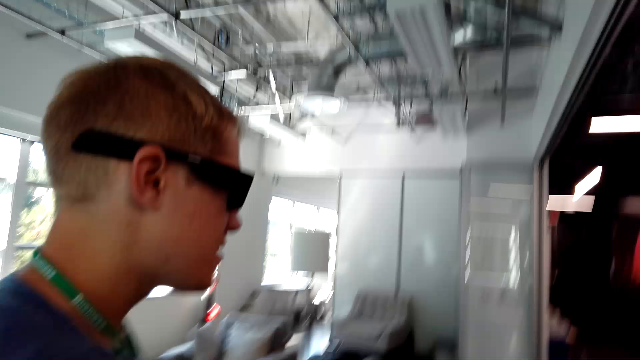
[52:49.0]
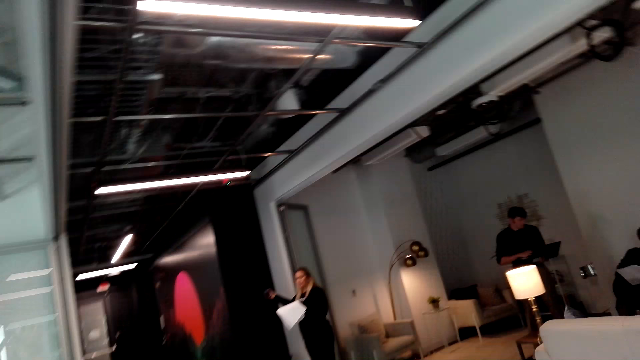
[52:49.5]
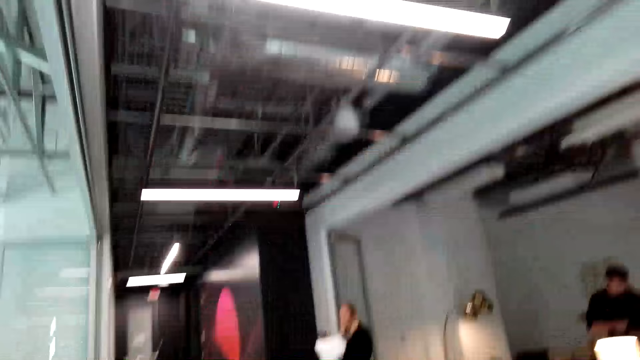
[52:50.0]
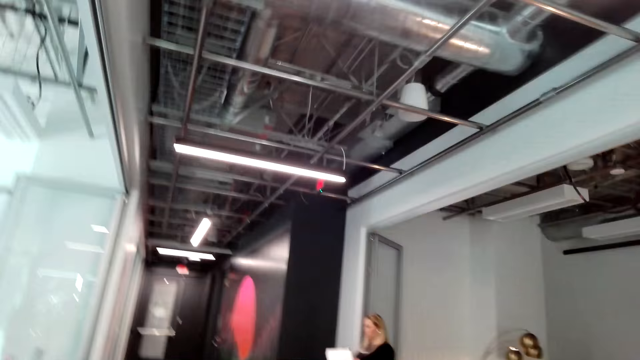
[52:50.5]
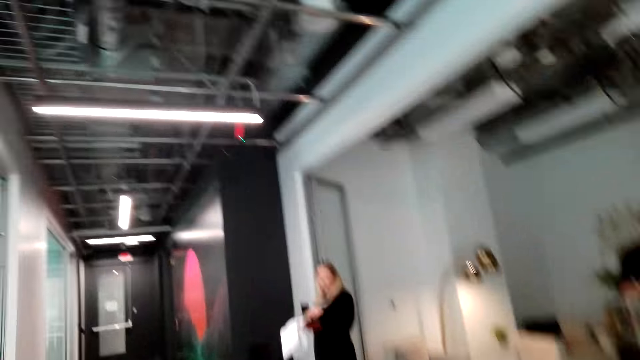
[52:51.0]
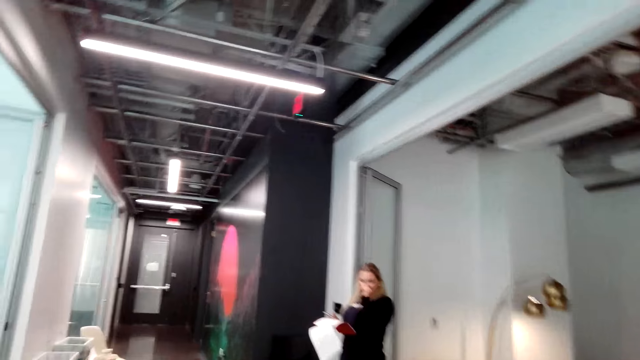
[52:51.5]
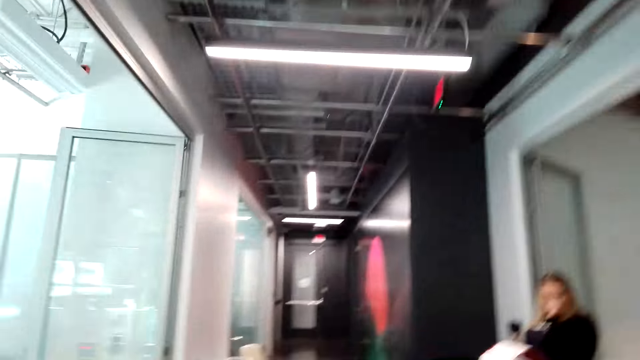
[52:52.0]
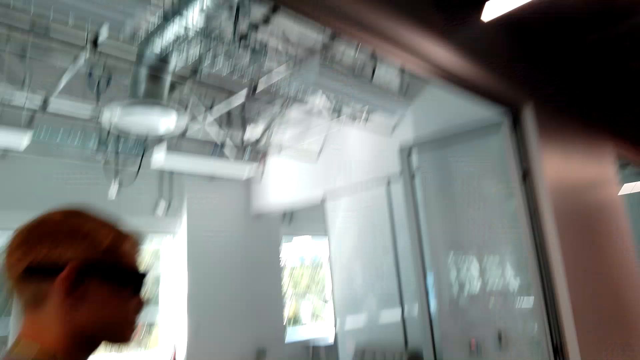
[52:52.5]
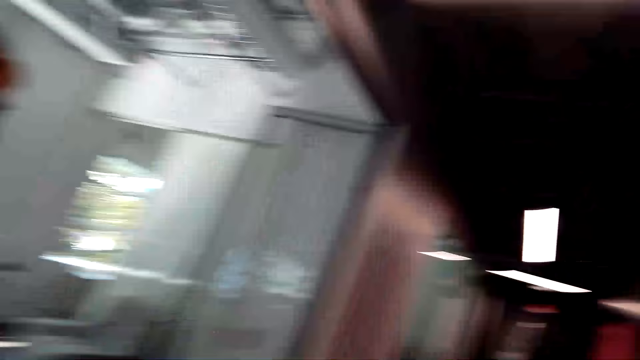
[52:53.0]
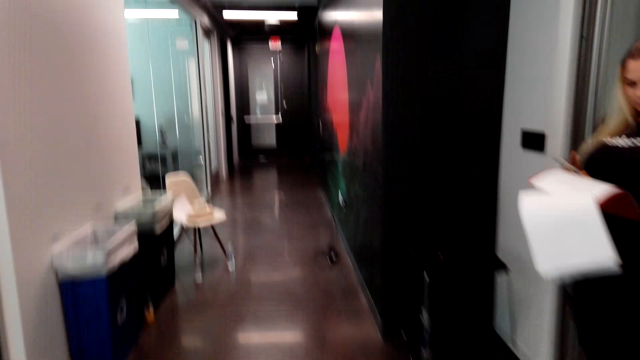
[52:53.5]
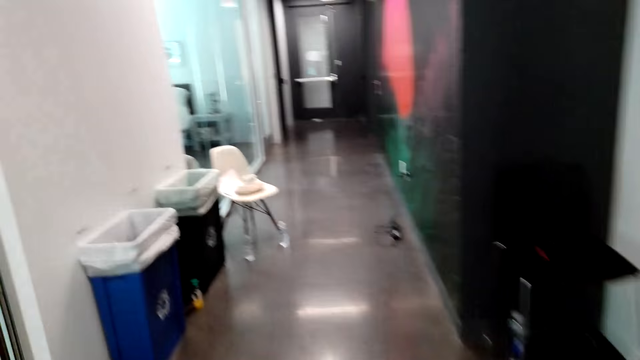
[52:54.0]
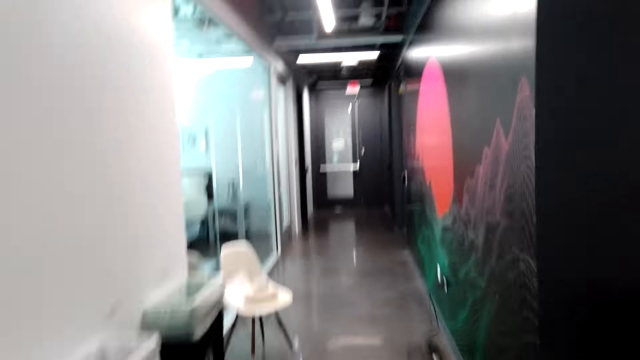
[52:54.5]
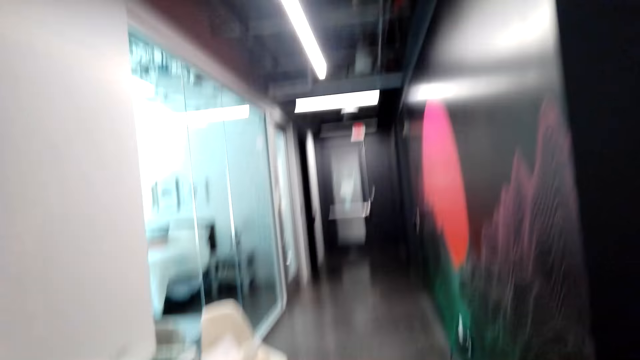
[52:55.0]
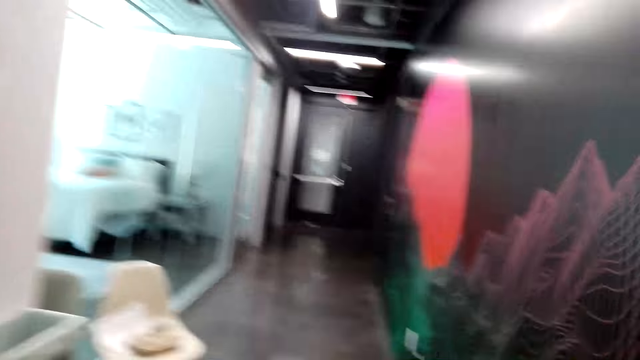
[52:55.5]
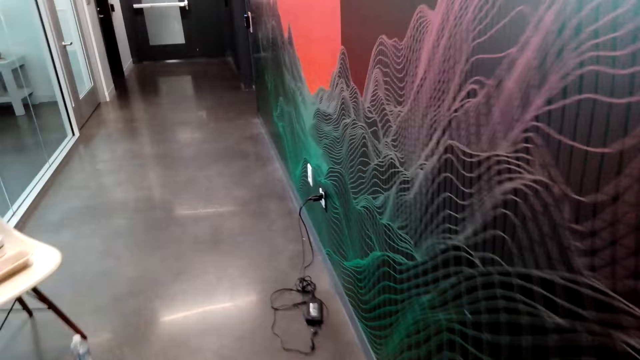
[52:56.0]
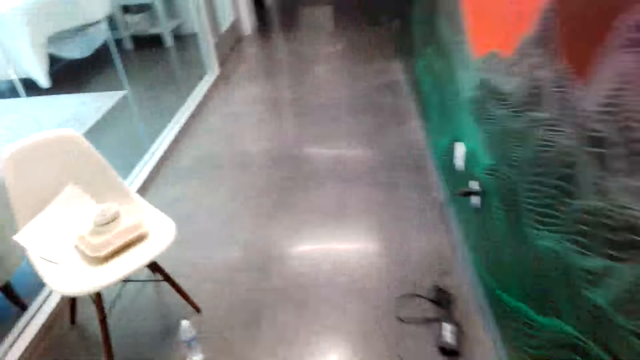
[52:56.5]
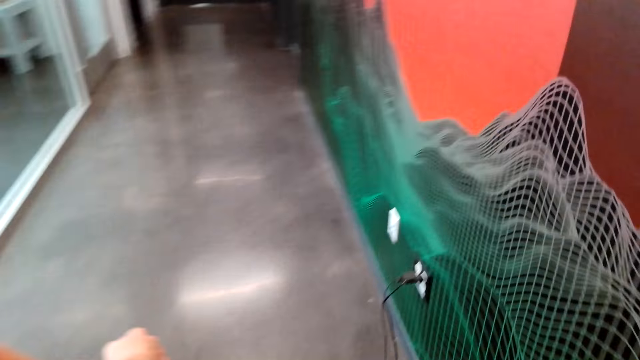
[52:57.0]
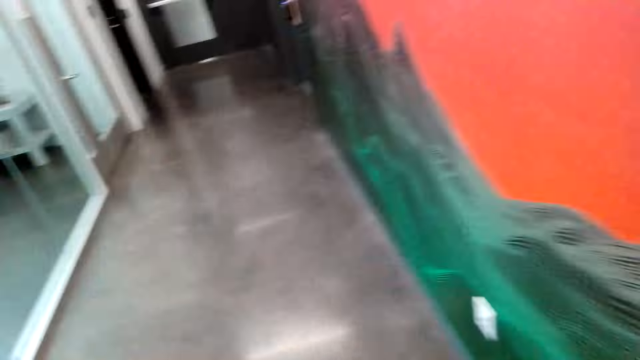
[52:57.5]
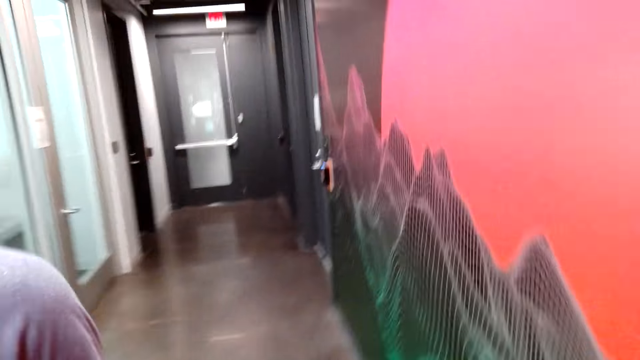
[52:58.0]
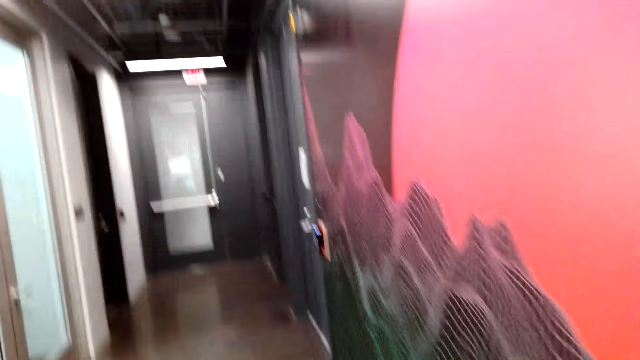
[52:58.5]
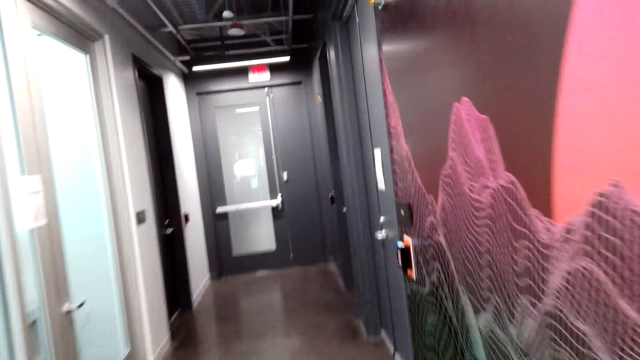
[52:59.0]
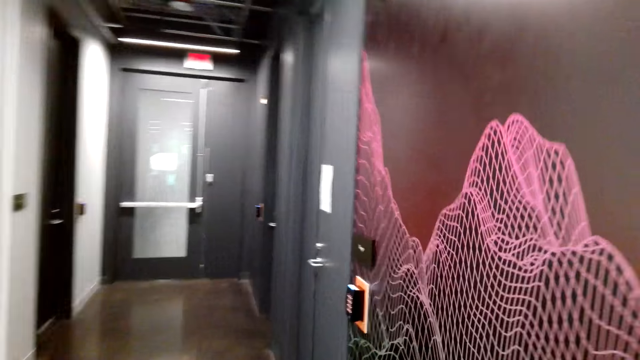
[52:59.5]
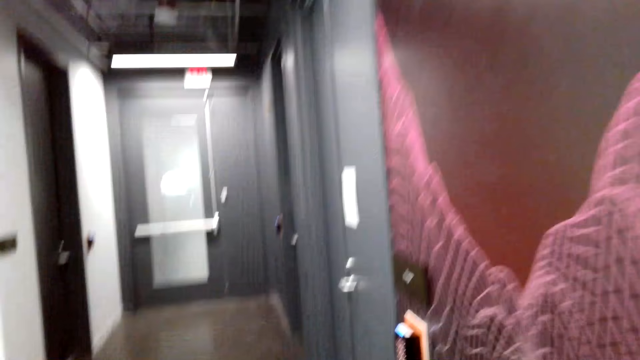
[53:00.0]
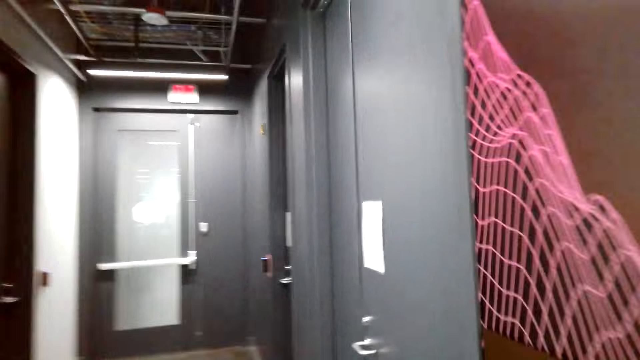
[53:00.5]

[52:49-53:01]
The camera wearer walks beside the man. They walk along the corridor.

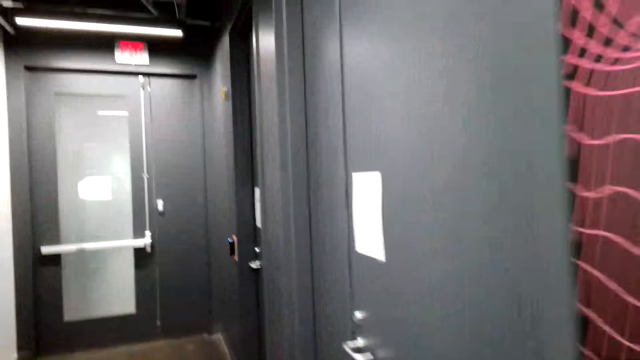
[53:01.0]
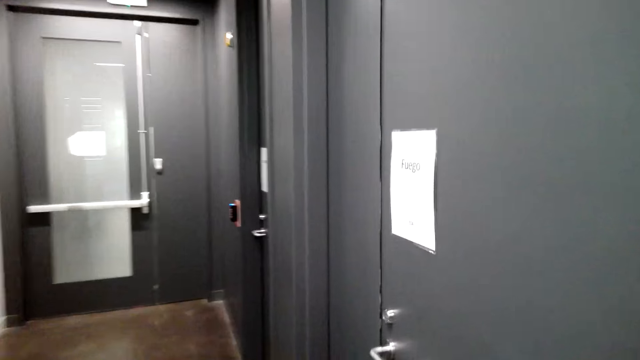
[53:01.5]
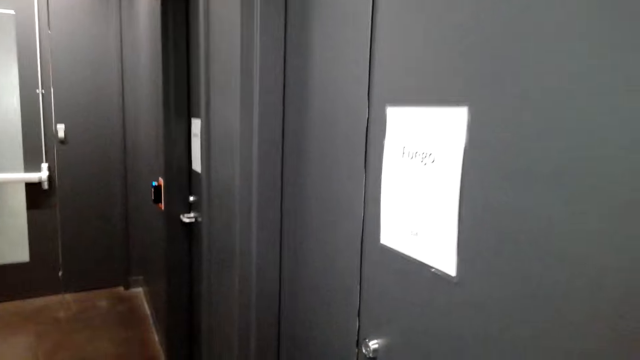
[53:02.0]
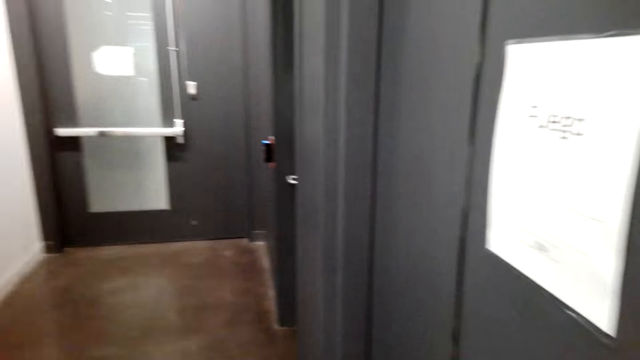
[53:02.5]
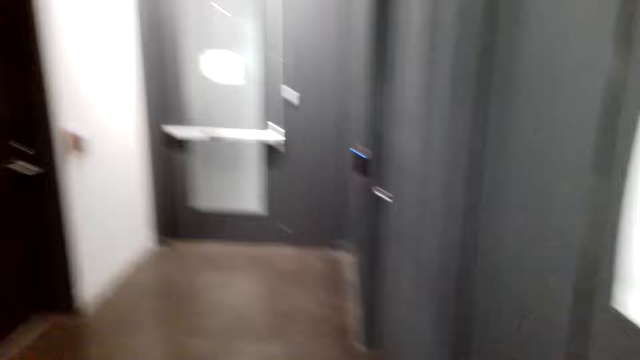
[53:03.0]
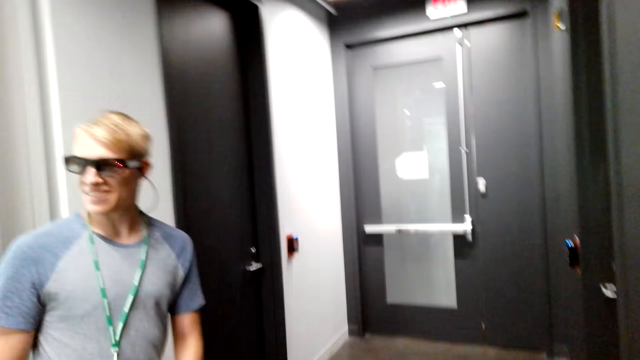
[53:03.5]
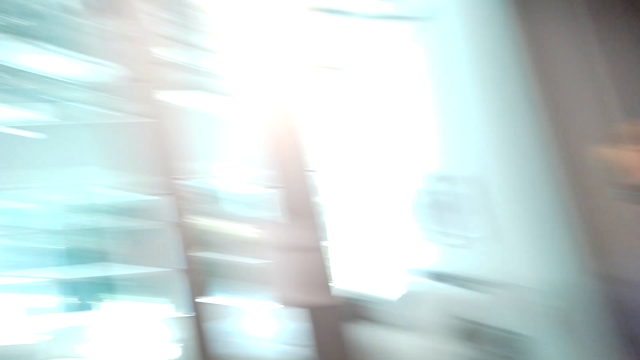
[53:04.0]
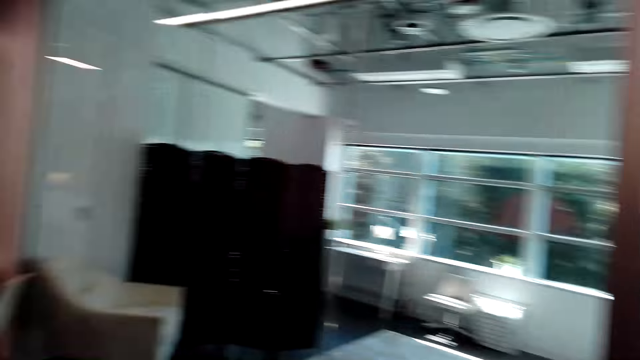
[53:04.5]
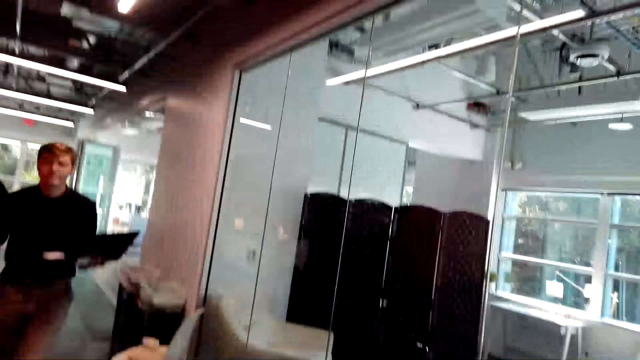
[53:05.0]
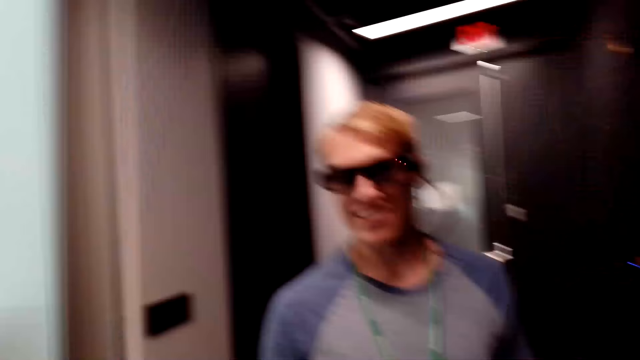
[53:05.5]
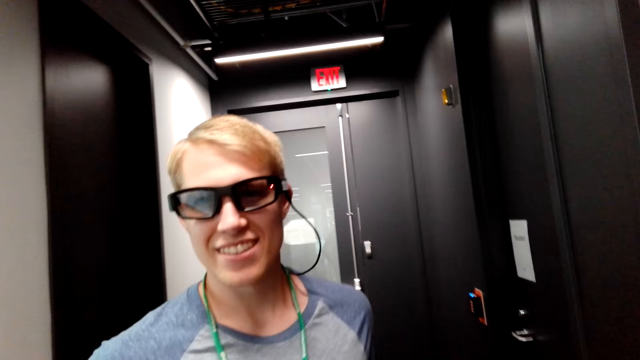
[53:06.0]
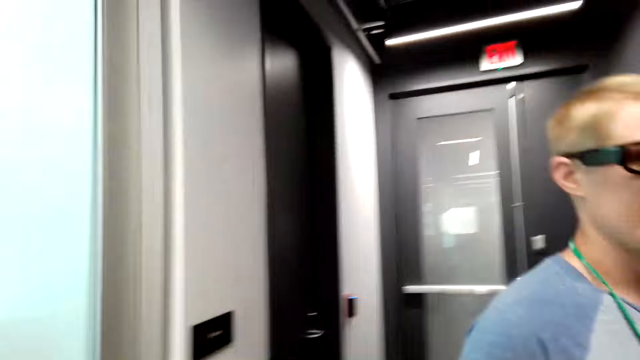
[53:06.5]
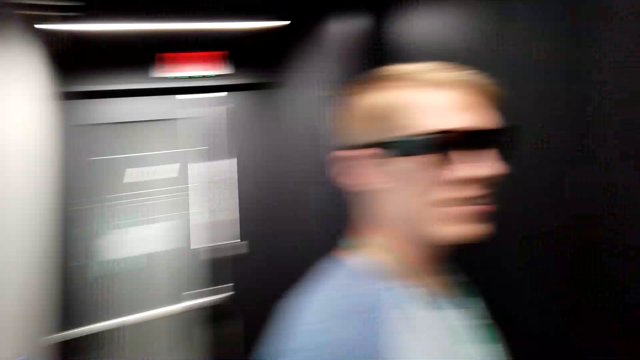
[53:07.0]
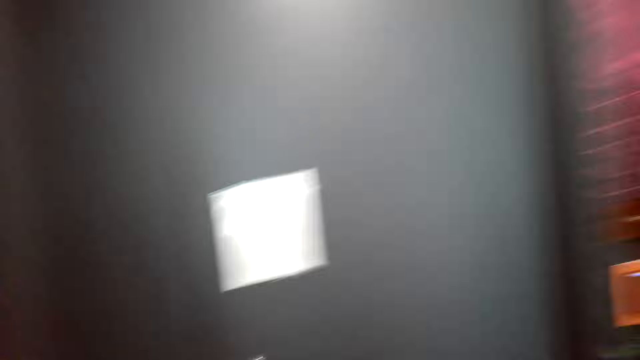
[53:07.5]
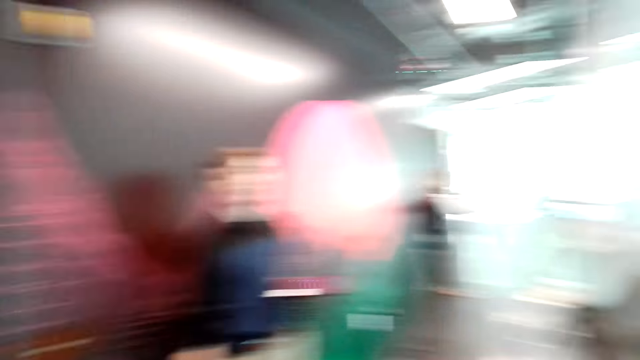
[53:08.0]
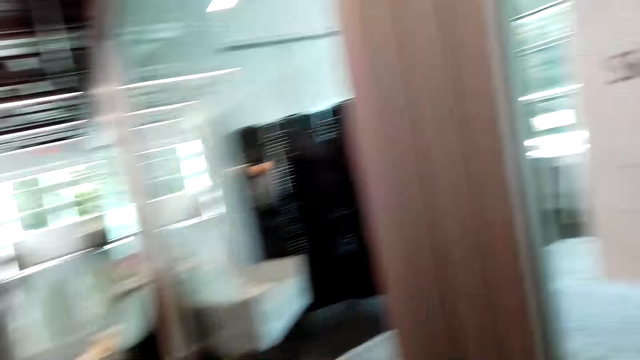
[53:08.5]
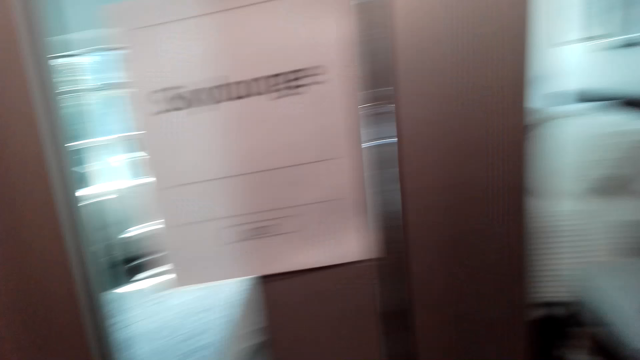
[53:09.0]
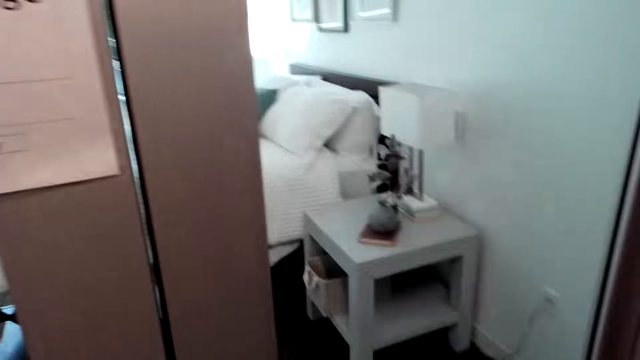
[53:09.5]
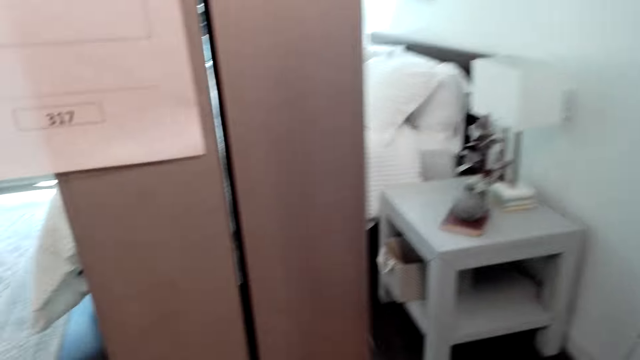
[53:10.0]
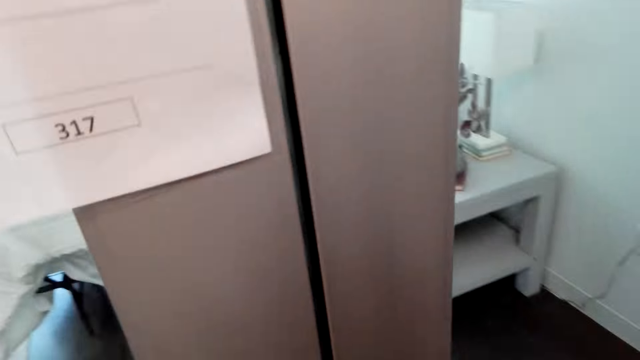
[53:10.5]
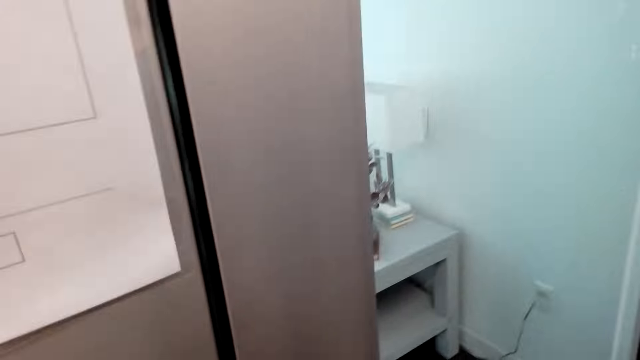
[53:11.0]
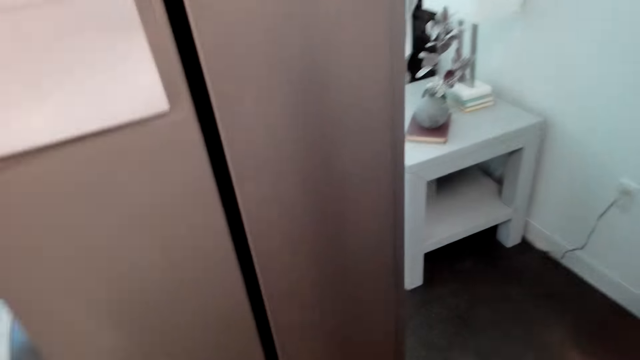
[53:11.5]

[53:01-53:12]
The man stands on the other side. The camera wearer turns to the other side. The man stands beside the door. The camera wearer looks at the man. They look around the house.
